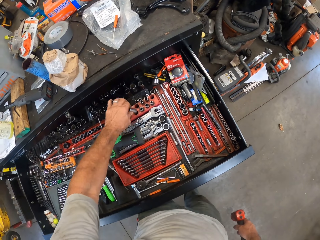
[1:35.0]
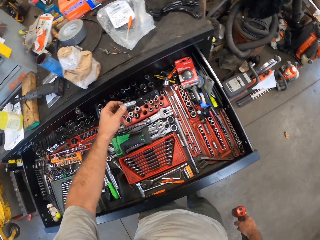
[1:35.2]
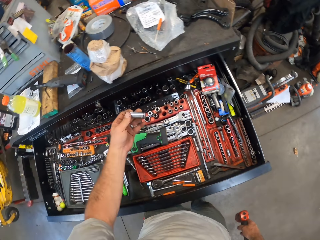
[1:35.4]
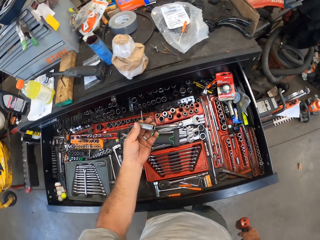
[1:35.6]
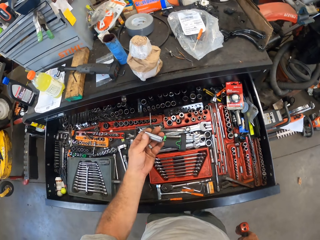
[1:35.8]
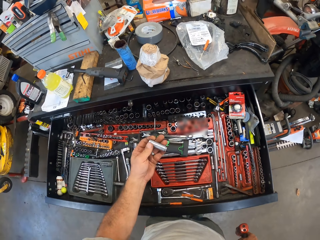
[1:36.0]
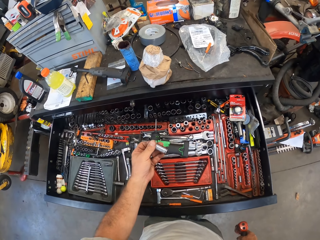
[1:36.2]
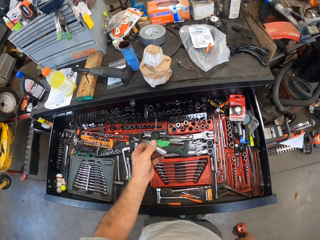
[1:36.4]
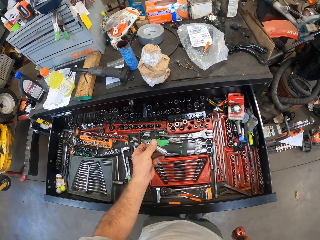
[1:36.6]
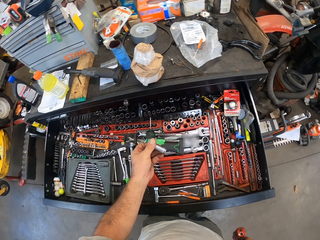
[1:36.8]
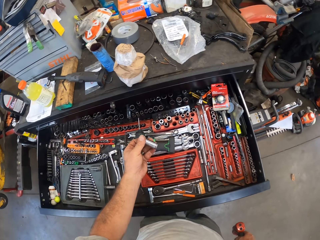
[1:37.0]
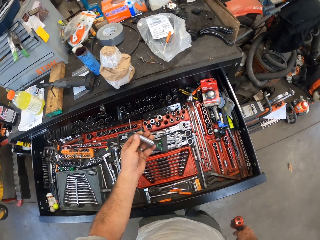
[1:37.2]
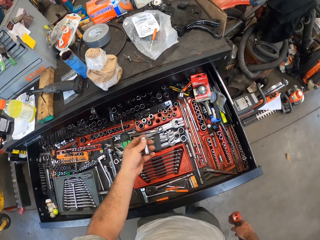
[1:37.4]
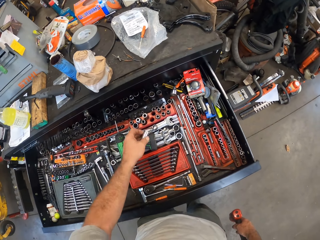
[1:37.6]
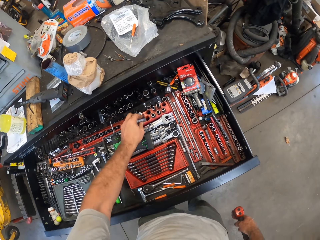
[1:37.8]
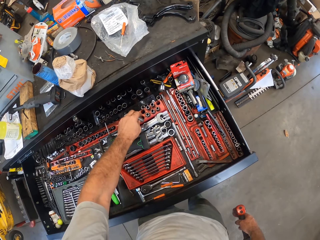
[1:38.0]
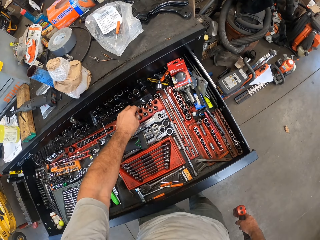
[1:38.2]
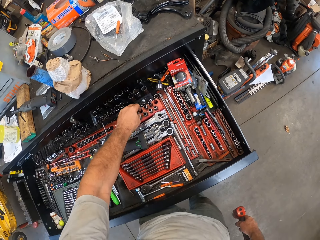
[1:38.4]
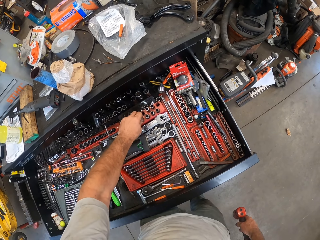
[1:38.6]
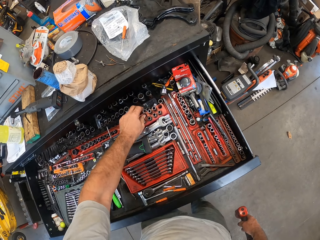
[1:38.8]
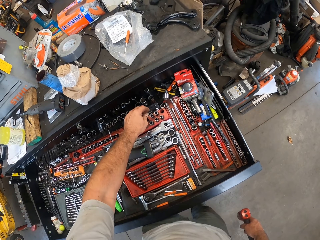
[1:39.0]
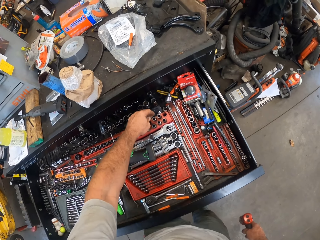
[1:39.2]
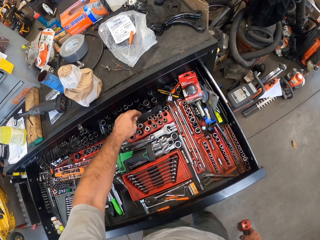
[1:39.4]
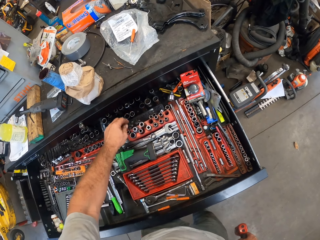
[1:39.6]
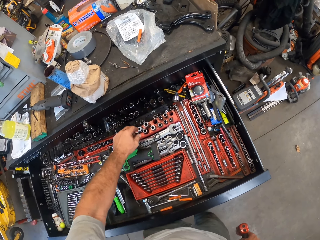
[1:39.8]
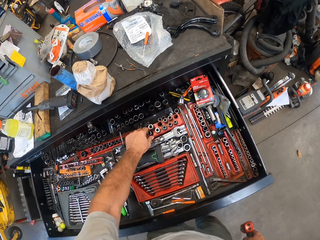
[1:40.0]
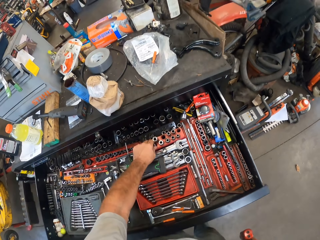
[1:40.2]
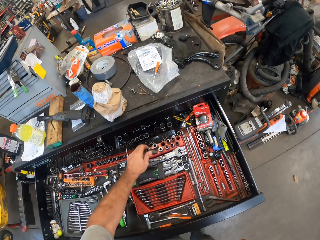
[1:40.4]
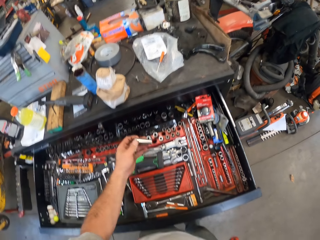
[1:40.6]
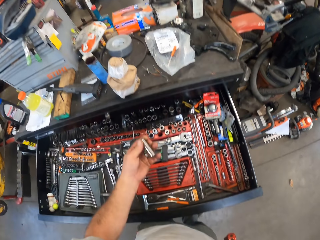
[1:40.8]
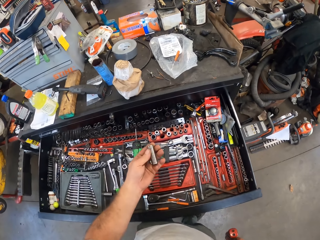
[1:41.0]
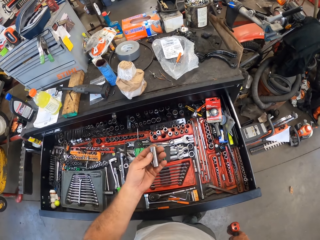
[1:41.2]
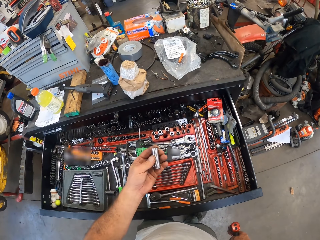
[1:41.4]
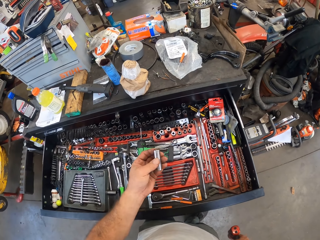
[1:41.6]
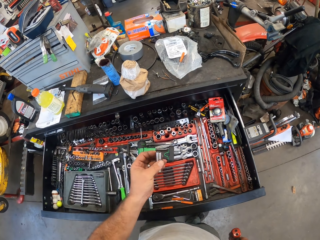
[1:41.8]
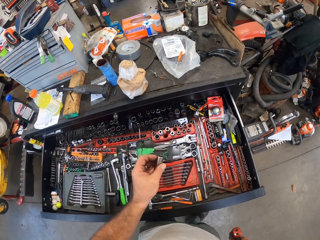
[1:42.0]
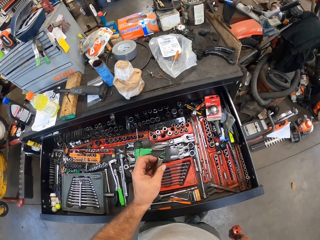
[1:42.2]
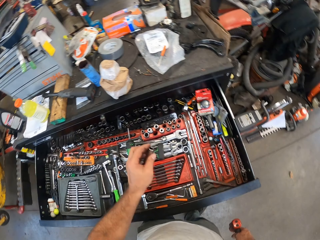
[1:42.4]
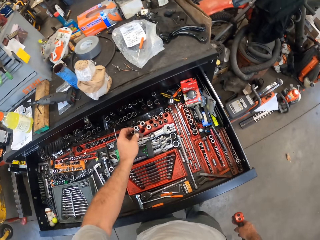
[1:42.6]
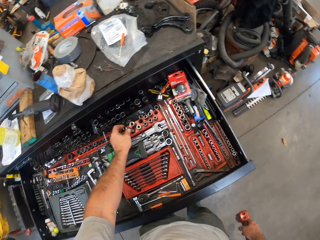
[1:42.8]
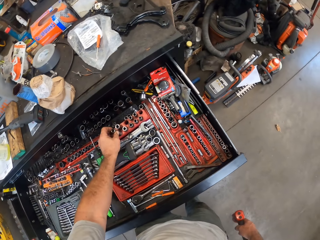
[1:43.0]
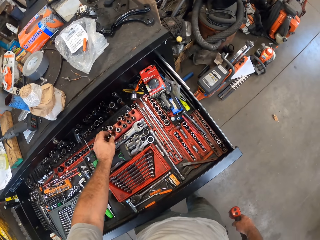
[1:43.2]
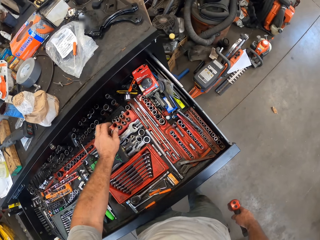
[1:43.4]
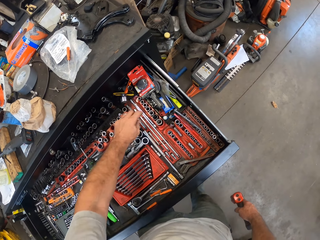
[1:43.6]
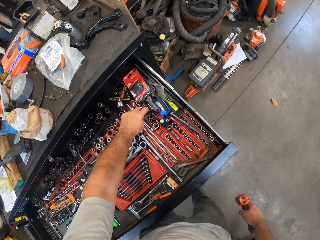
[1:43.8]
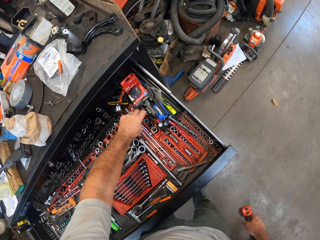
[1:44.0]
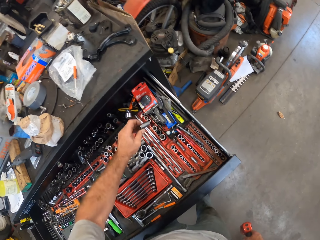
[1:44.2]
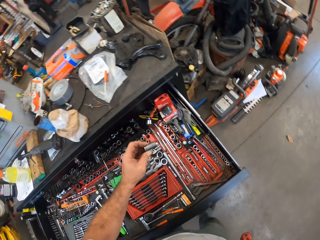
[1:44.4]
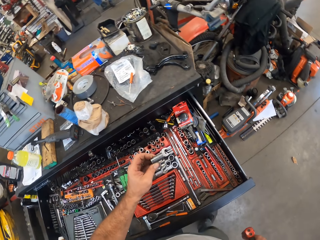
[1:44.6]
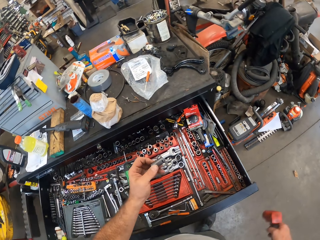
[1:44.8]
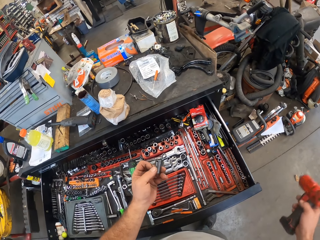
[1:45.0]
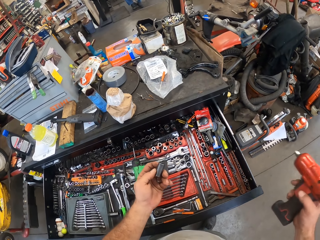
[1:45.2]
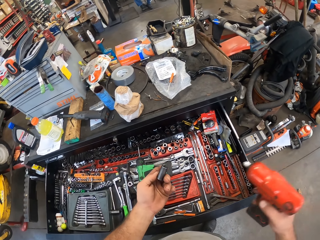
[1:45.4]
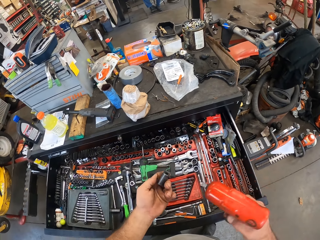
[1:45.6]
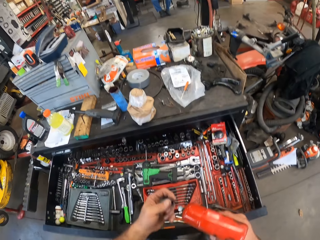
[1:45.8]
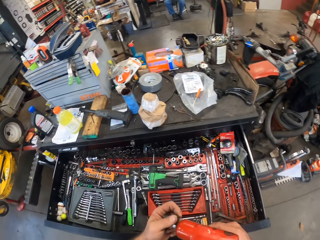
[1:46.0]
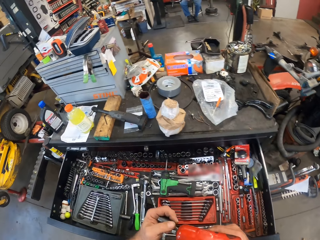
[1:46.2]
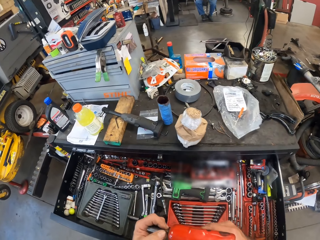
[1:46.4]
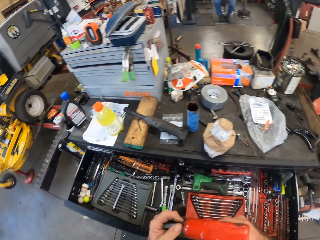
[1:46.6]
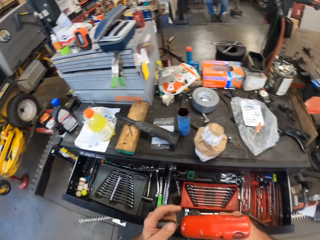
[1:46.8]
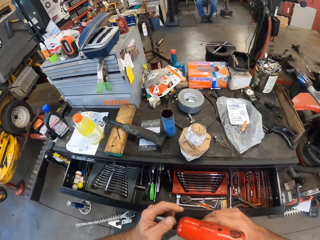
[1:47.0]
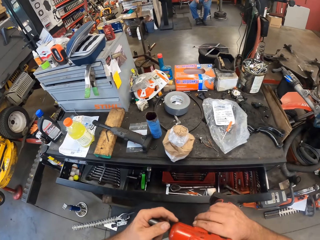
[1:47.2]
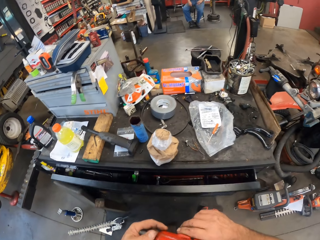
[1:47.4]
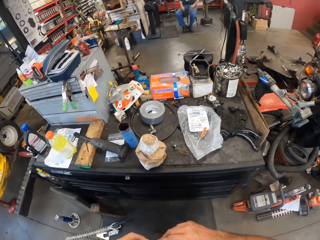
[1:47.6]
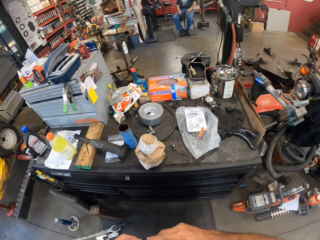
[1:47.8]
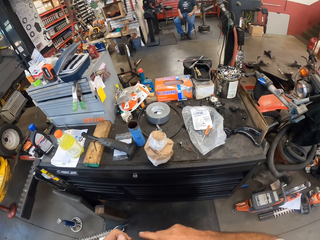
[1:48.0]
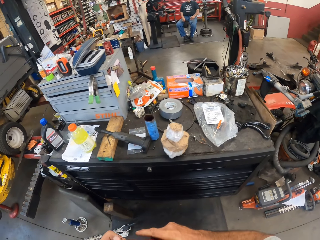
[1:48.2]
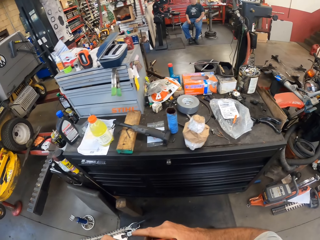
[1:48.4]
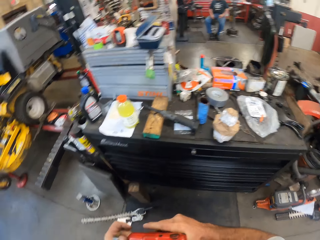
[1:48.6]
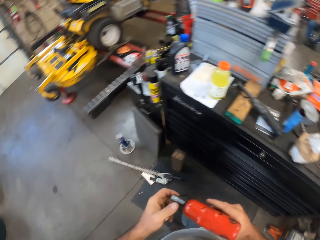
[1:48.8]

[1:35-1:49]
The camera wearer takes a plug or drill jig from the drawer or tool storage. They drop the plug in the drawer. They pick up the drill jig and place the drill jig in the tool storage. They take the plug from the drawer. They attach the plug to the electric screwdriver or drill machine. They close the drawer.

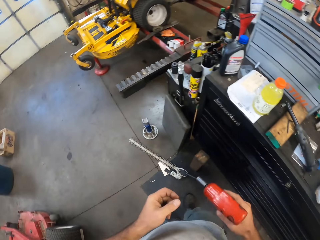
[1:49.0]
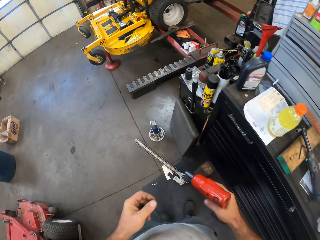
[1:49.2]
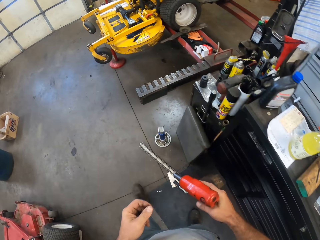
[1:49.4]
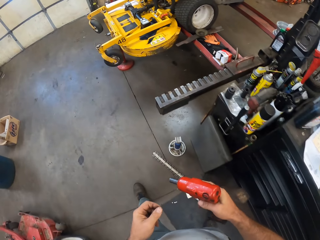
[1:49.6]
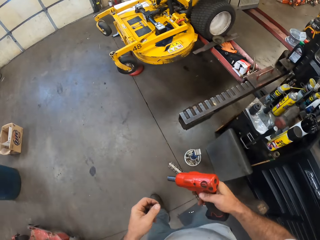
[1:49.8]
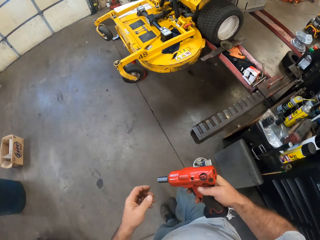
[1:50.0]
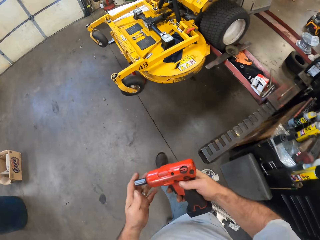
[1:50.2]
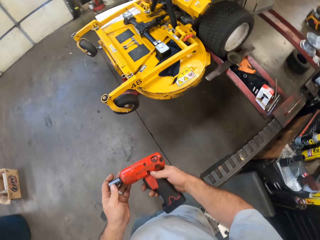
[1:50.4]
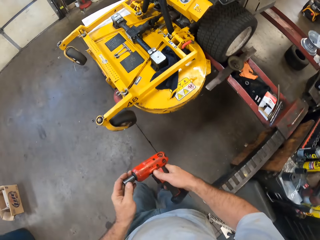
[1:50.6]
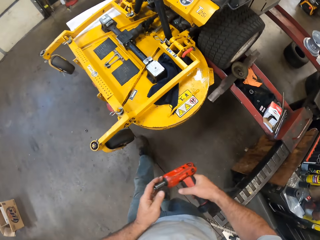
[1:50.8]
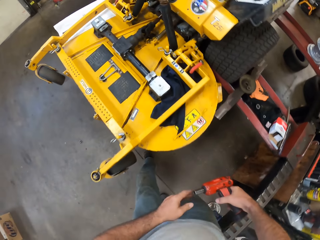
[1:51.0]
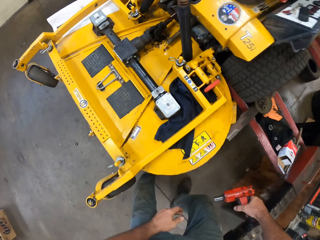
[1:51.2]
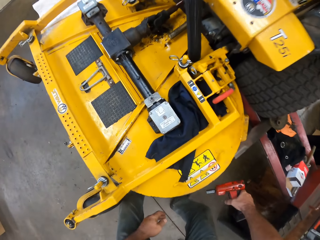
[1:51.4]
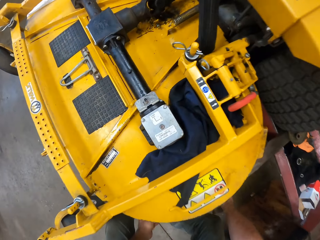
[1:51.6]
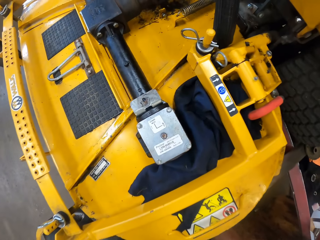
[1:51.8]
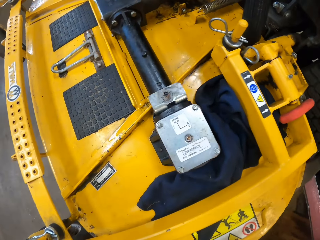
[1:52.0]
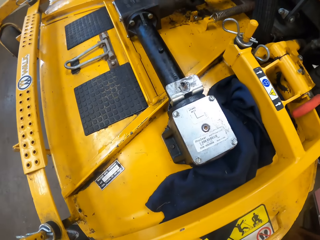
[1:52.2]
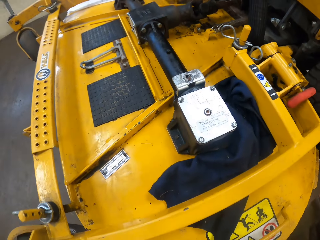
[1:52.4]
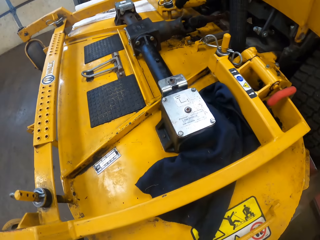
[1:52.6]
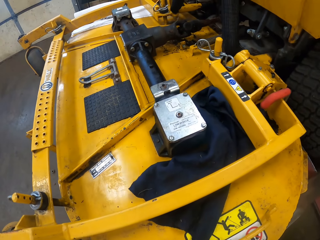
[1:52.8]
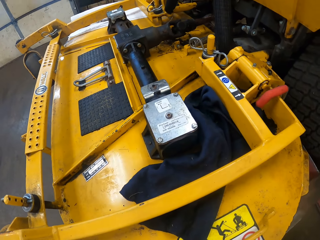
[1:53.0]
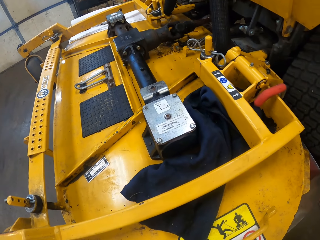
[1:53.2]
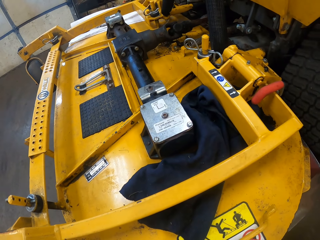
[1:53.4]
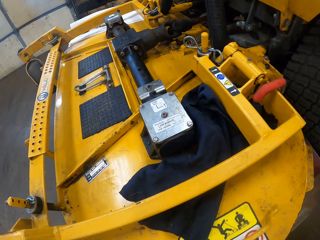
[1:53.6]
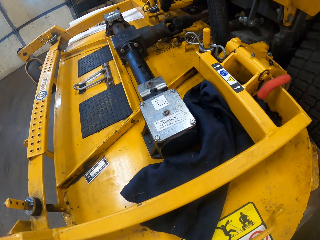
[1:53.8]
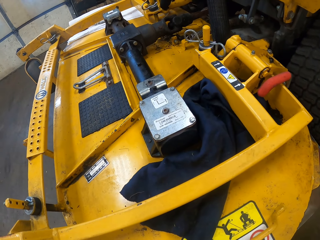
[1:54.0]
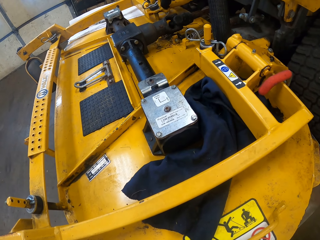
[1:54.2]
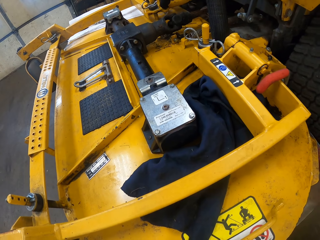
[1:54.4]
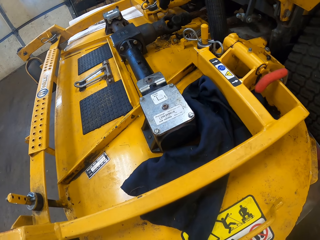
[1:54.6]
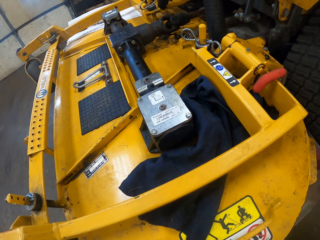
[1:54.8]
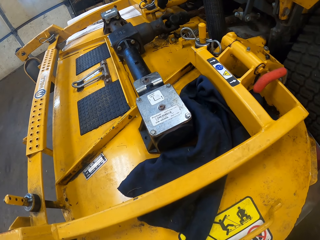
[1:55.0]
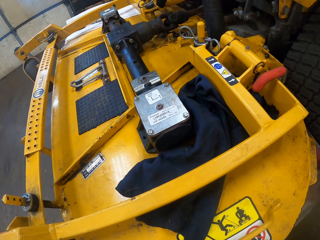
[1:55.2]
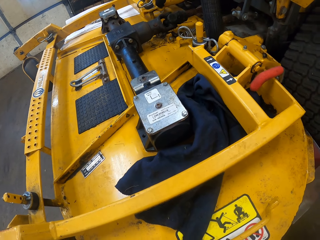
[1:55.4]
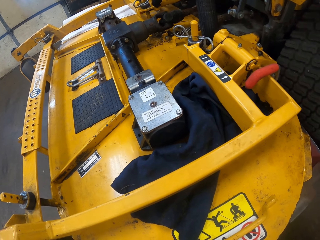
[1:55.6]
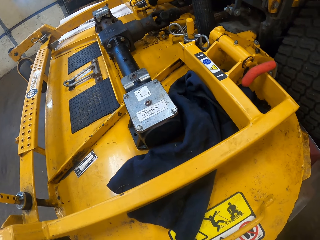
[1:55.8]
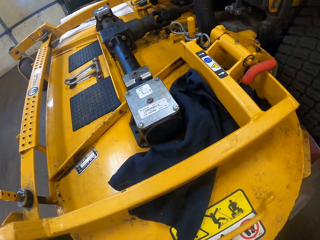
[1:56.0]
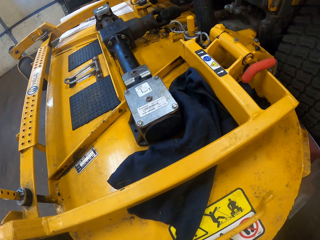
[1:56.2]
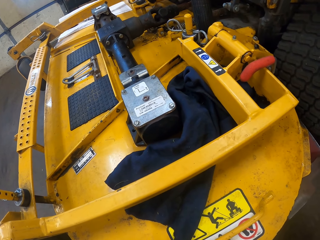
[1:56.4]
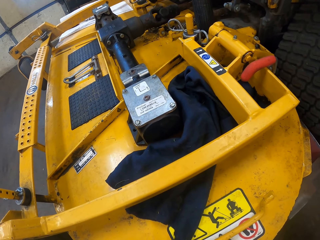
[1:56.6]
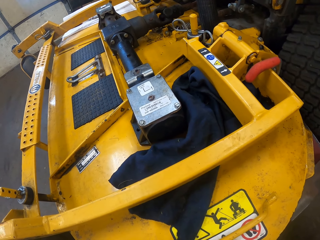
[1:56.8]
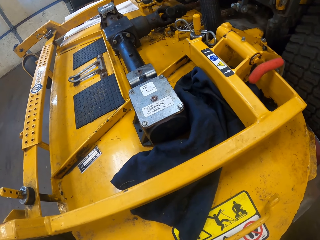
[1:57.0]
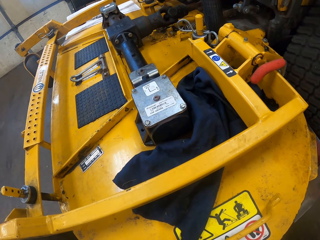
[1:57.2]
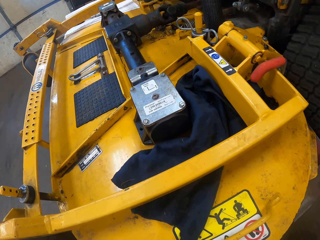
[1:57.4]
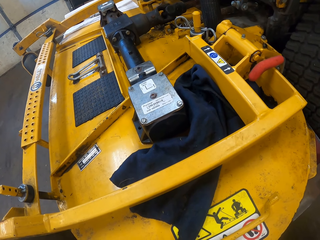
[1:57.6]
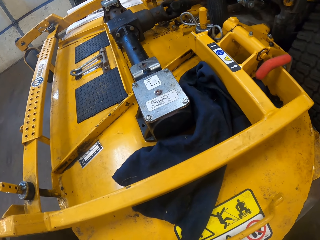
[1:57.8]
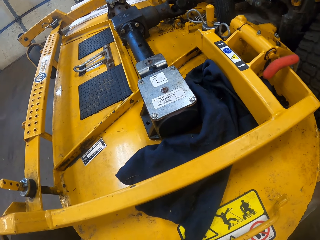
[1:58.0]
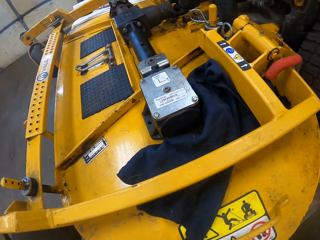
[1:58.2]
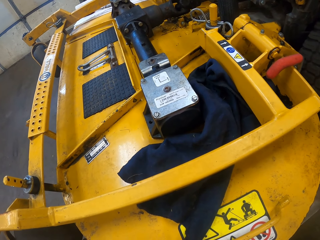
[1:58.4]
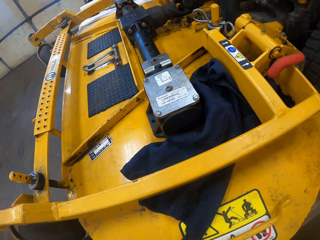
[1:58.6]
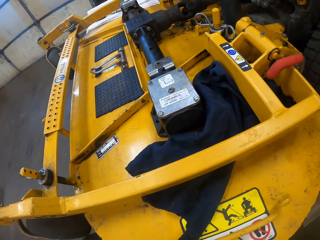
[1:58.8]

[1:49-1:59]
The camera wearer walks in the garage. They bend on the lawn mower.
